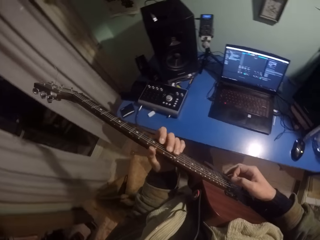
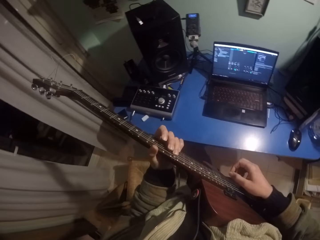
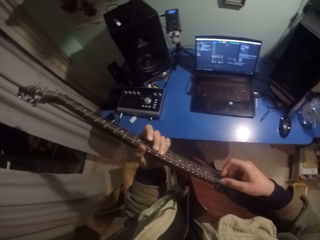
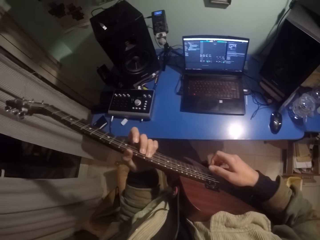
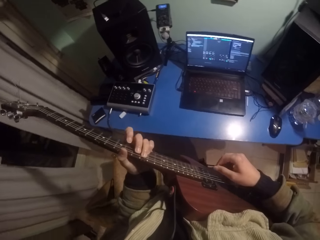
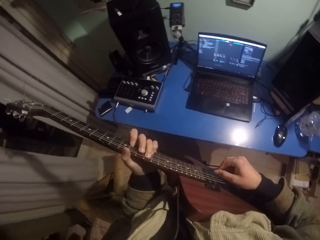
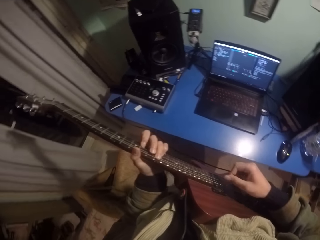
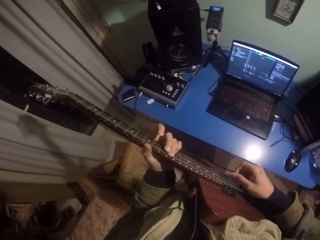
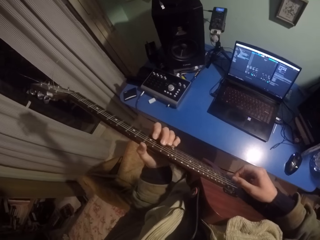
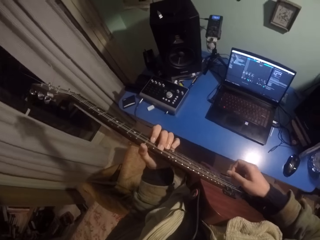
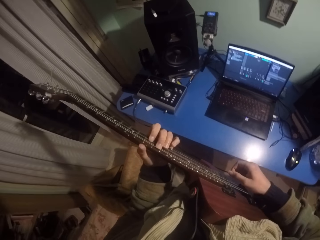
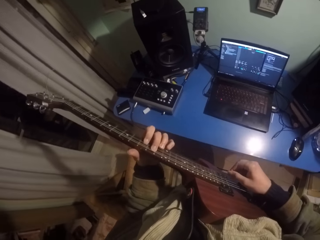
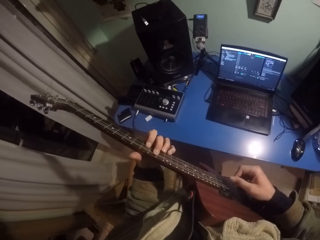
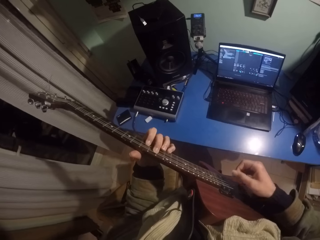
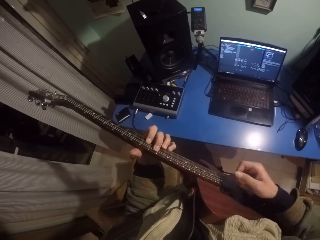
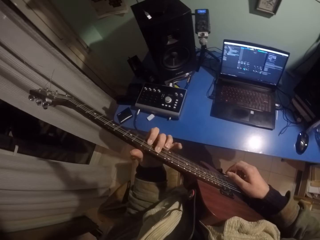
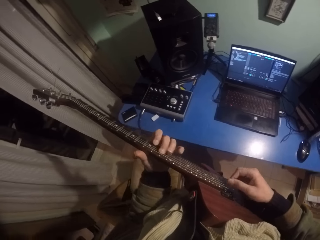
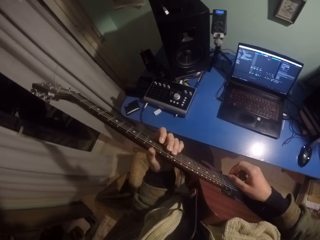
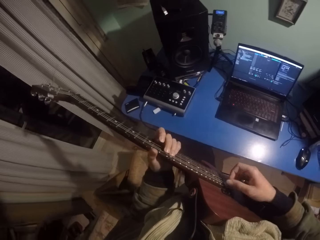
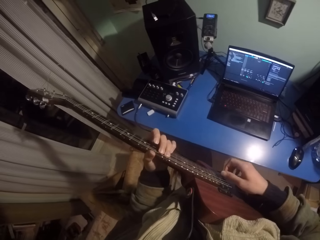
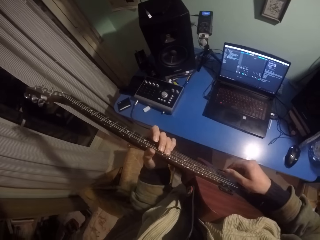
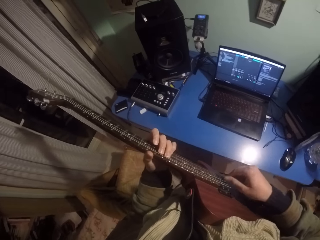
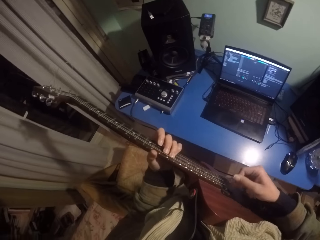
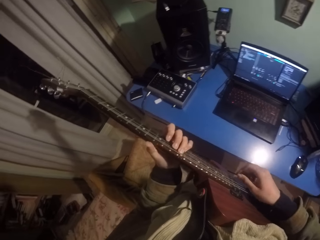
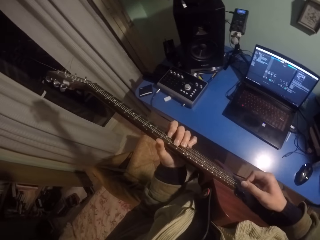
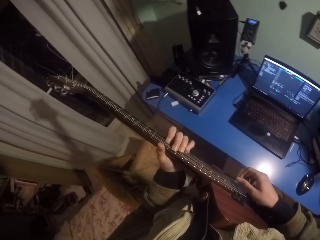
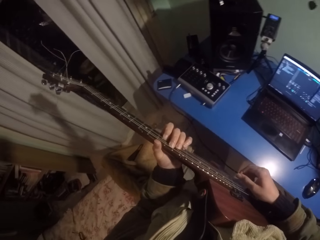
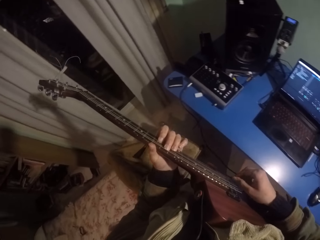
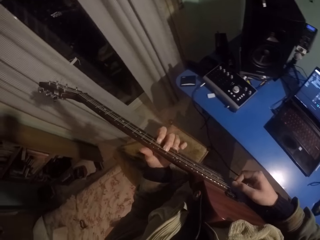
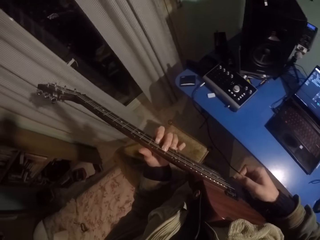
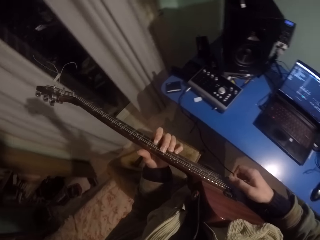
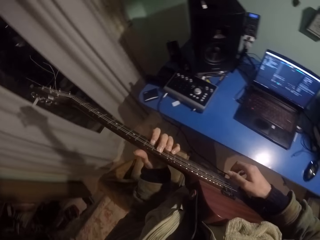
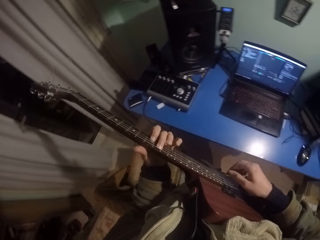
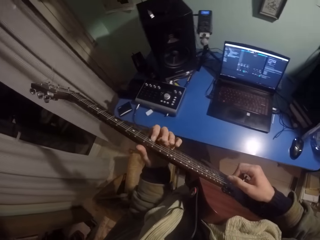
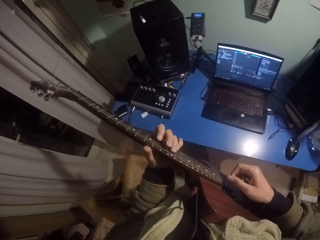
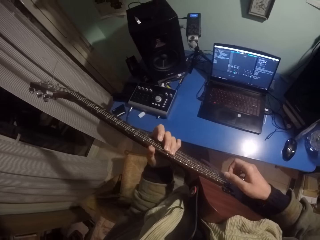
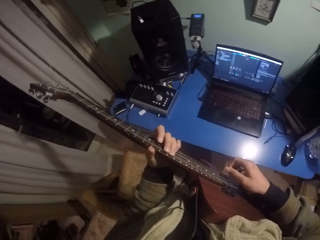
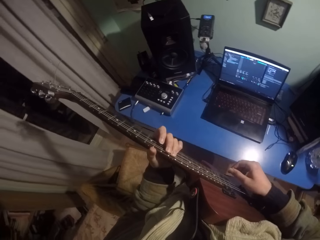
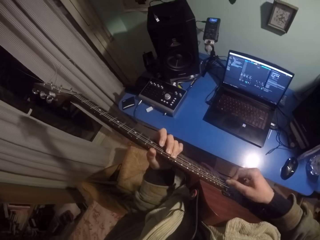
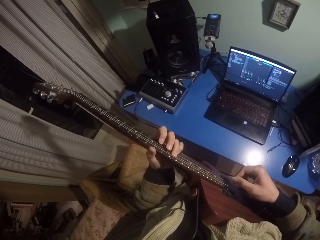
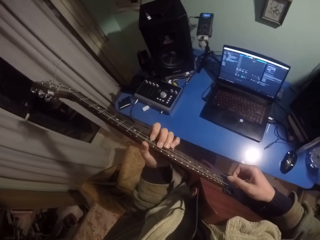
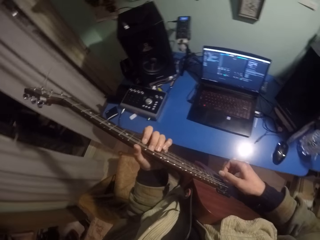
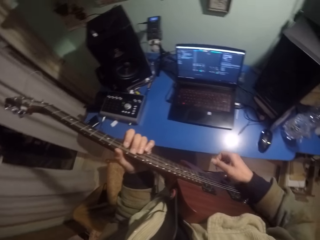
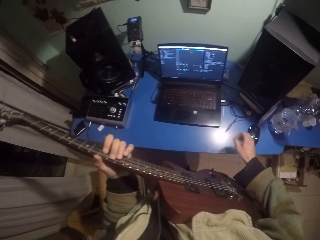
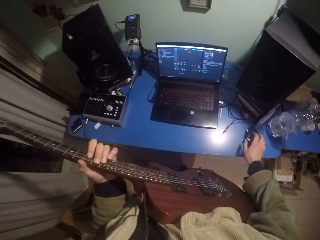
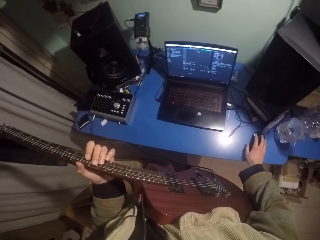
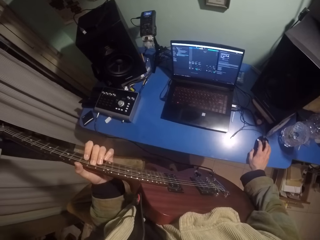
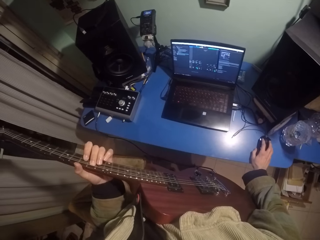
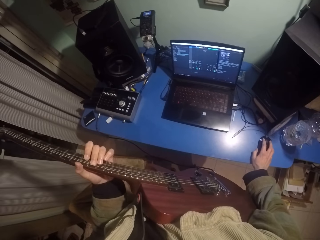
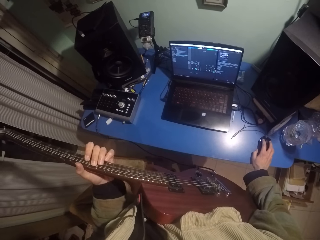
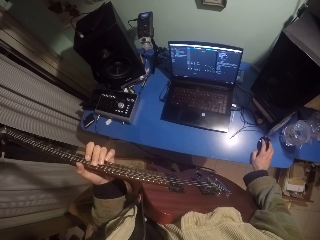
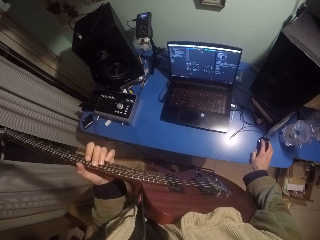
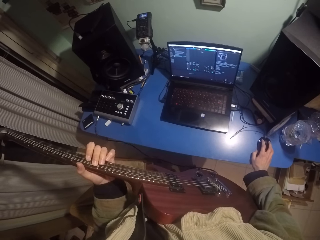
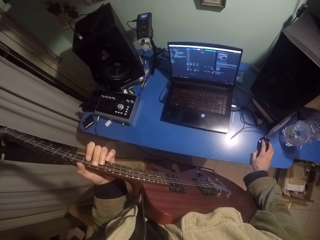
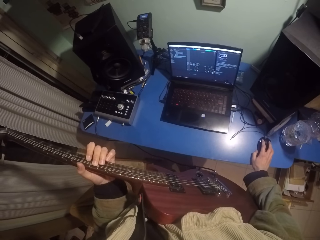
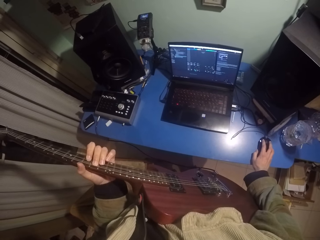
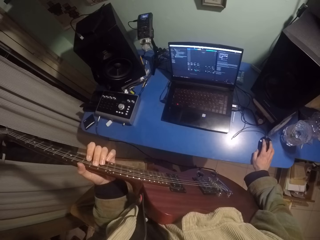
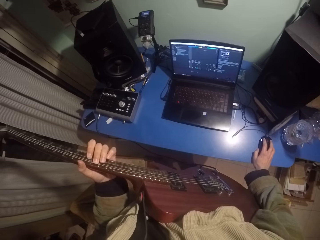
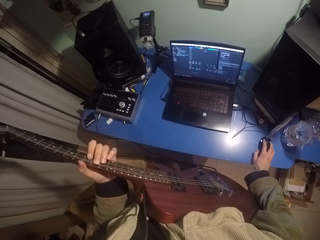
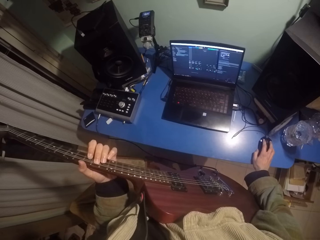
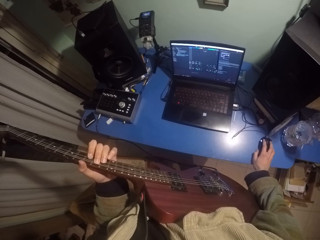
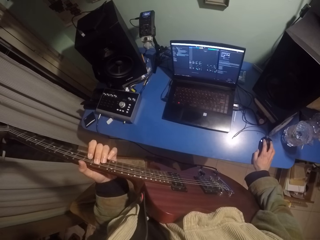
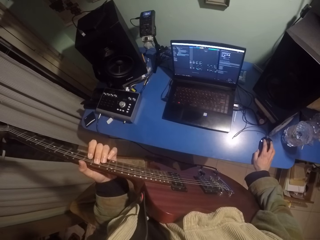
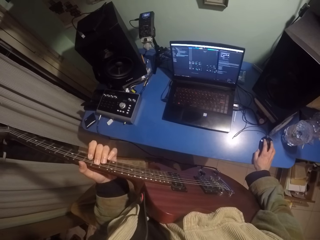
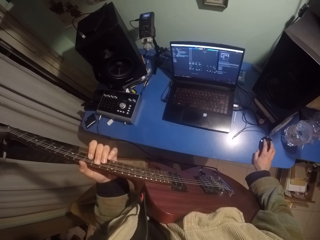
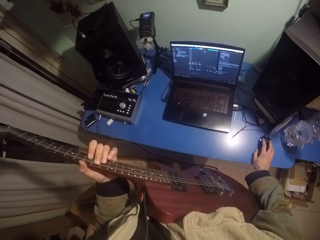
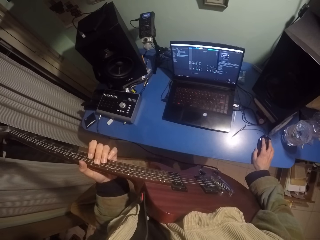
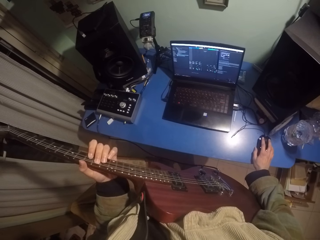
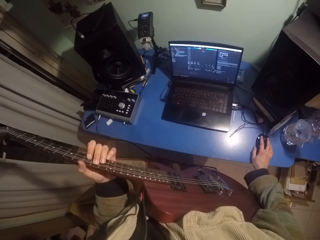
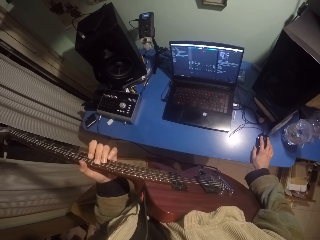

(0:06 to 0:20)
The camera wearer moves his left hand upwards on the fretboard. He moves his right hand on the frets. He moves his left hand downwards on the fretboard. He moves his right hand on the frets. He moves his left hand upwards on the fretboard. He moves his right hand on the frets. He moves his left hand downwards on the fretboard. He moves his right hand on the frets. He moves his left hand upwards on the fretboard. He holds a mouse on the table. He clicks on the mouse.

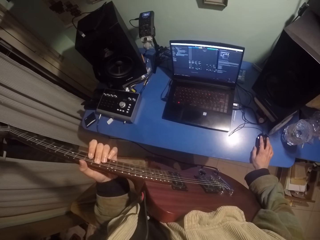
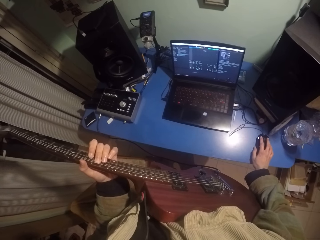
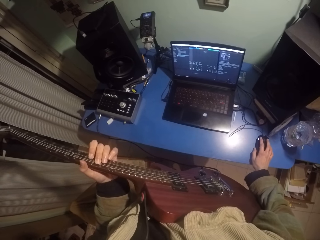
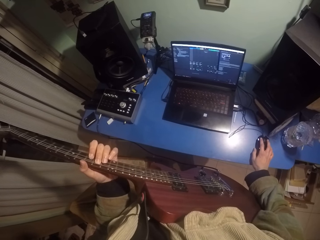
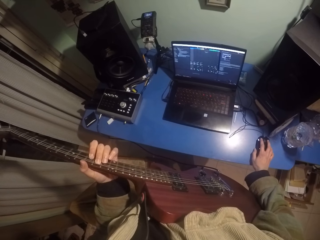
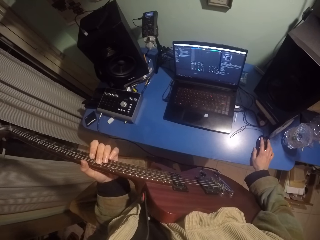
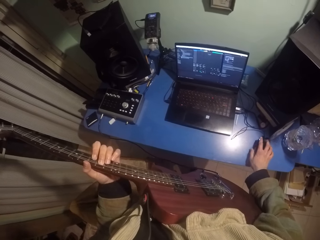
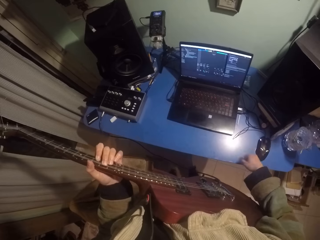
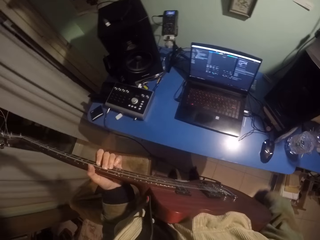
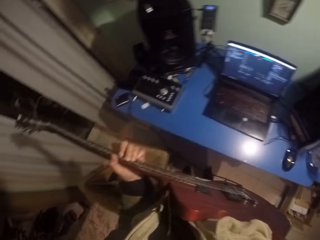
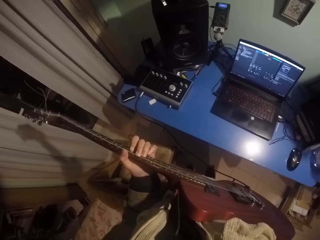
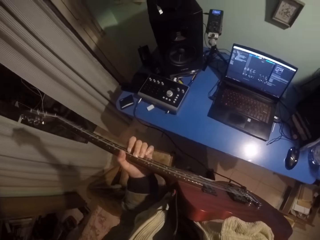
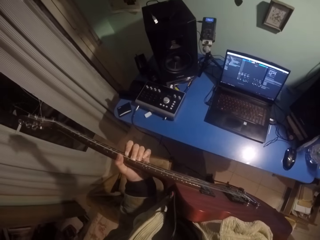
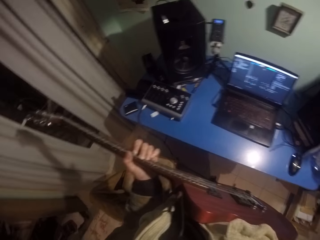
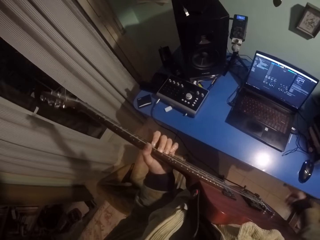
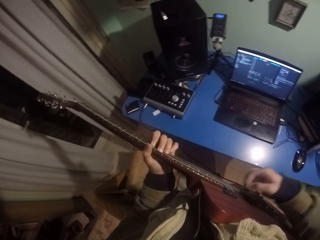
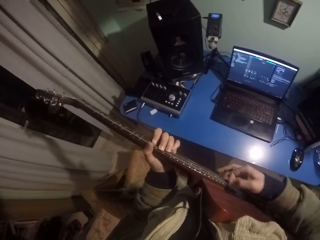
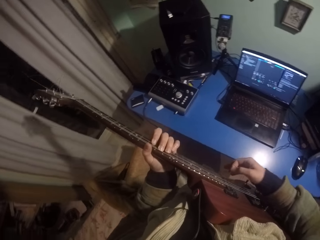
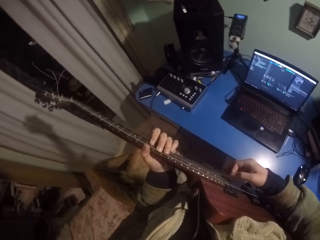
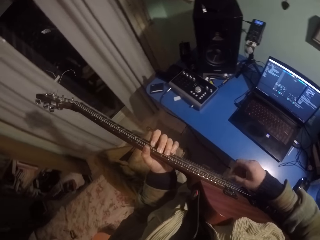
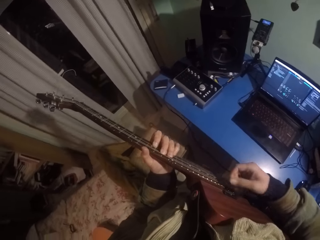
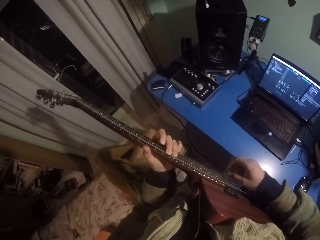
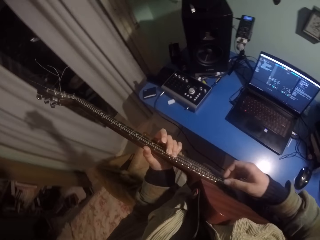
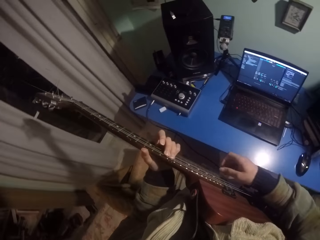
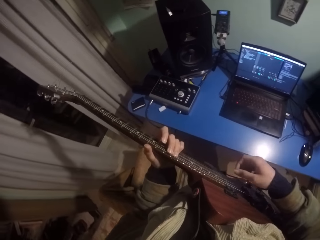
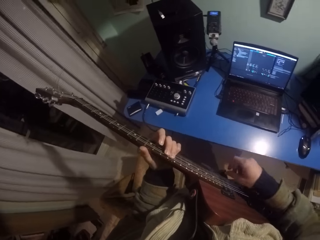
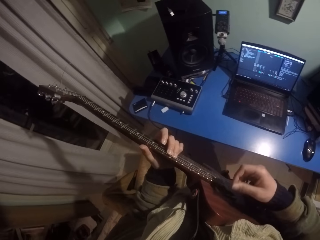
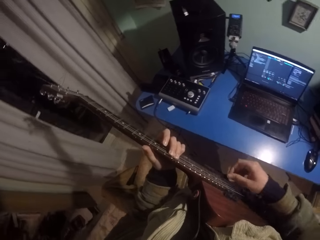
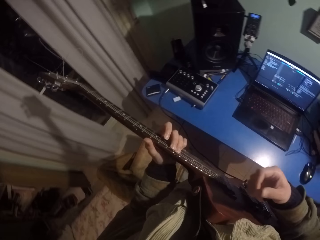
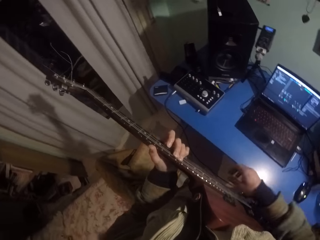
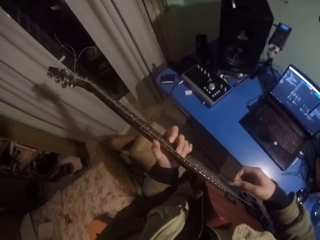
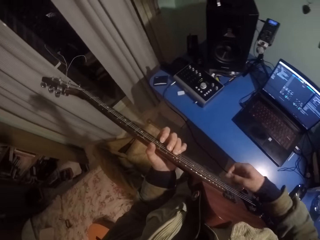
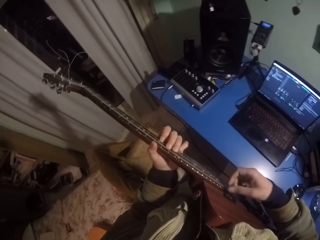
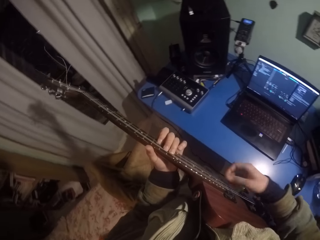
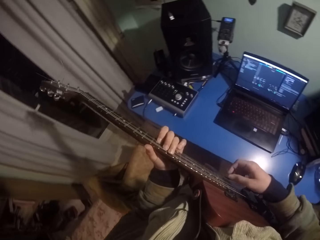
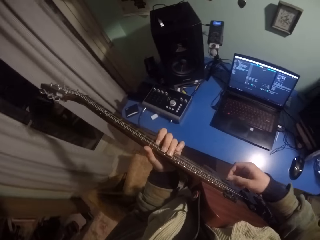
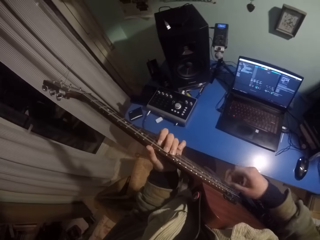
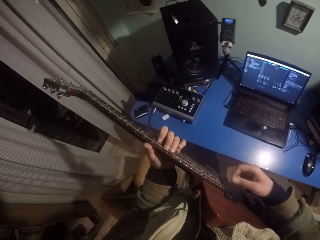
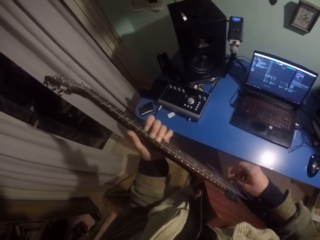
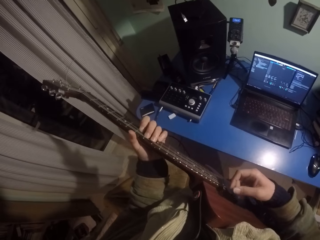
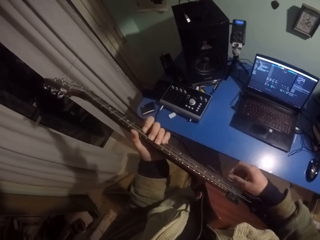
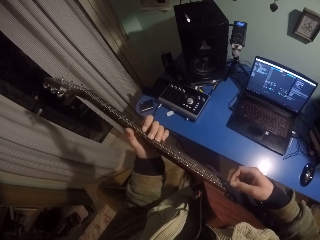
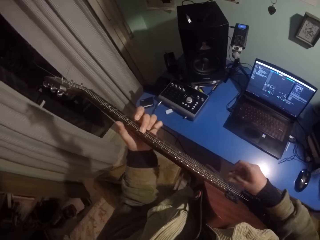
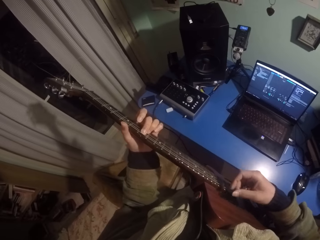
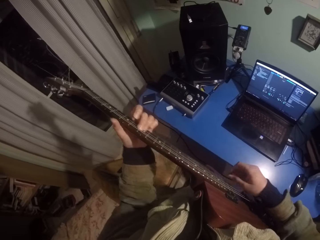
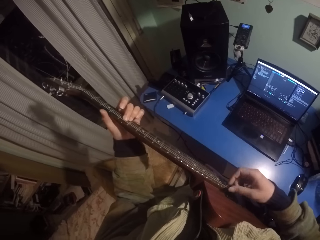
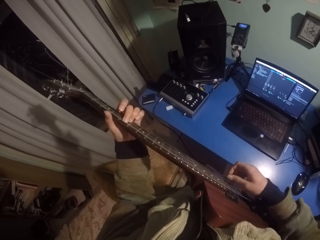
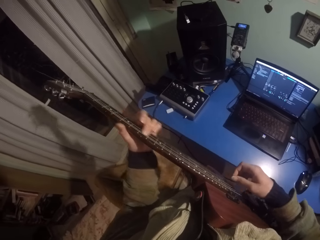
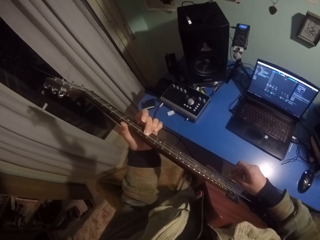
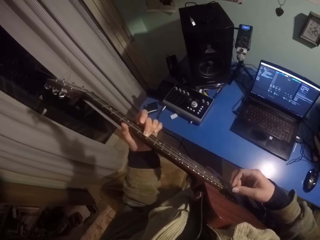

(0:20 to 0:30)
The camera wearer moves the mouse on the table. He removes his right hand from the mouse. He puts his right hand on the frets and moves his right hand on the frets. He plays a guitar. He moves his left-hand fingers. He moves his right hand on the frets. He moves his left hand upwards on the fretboard.
